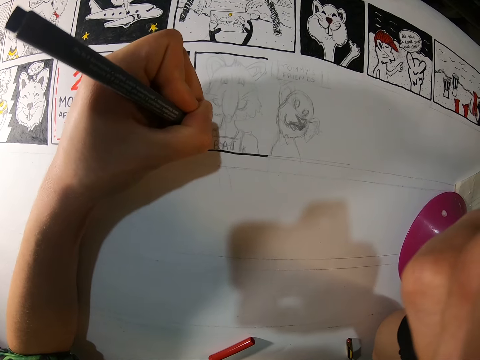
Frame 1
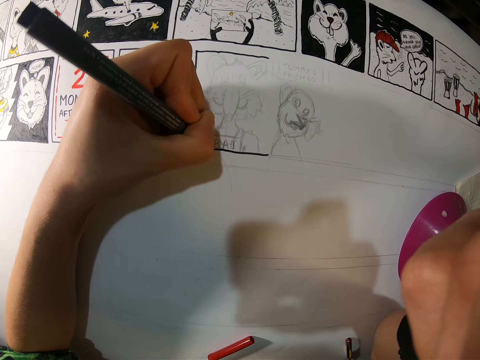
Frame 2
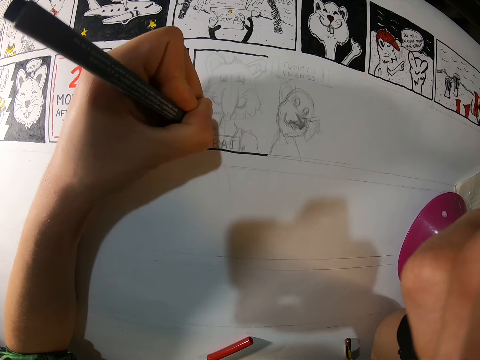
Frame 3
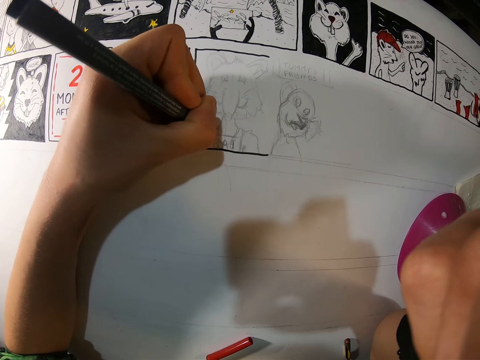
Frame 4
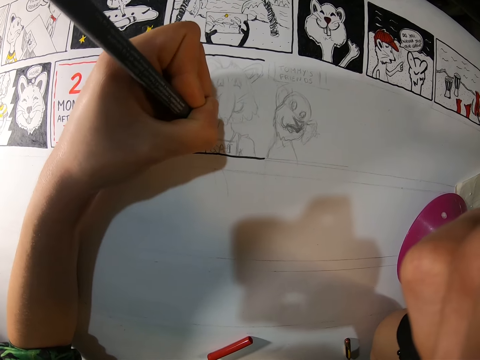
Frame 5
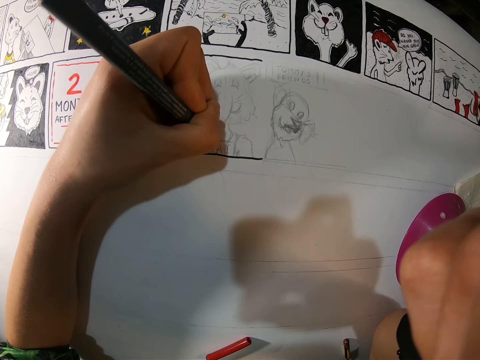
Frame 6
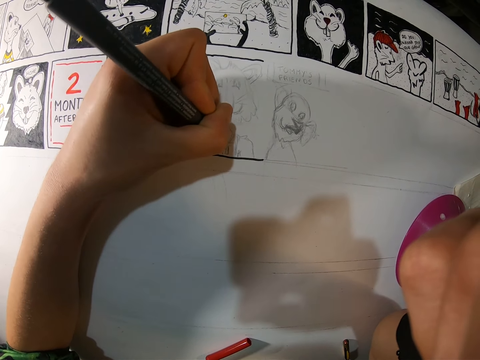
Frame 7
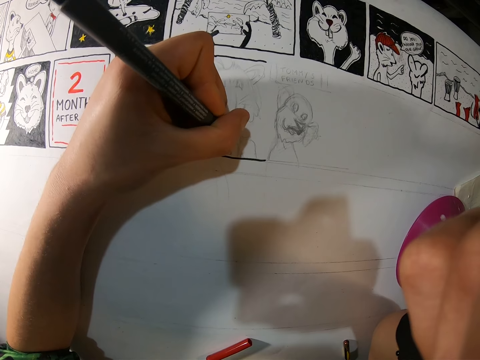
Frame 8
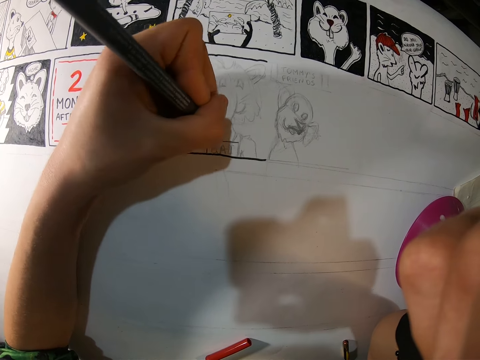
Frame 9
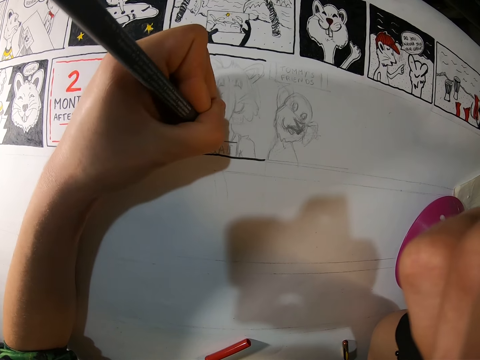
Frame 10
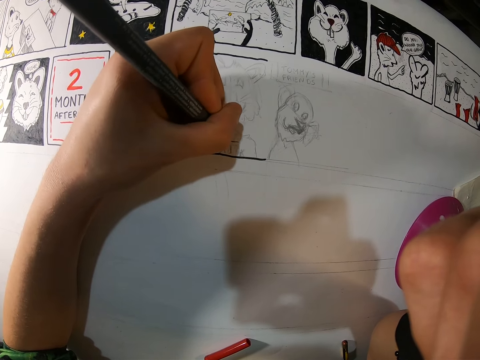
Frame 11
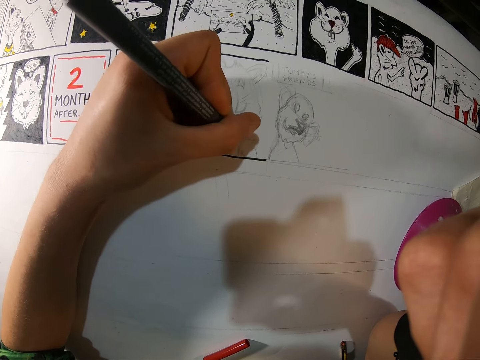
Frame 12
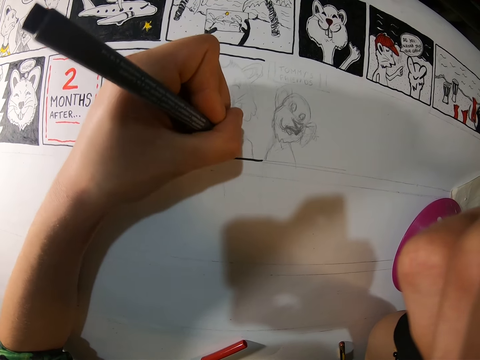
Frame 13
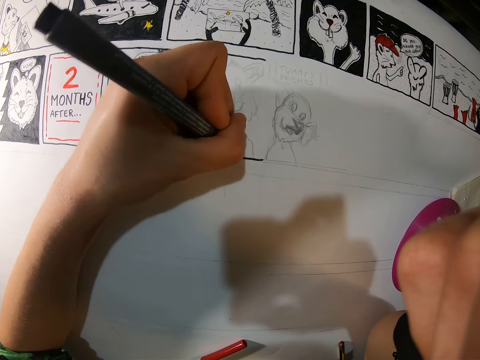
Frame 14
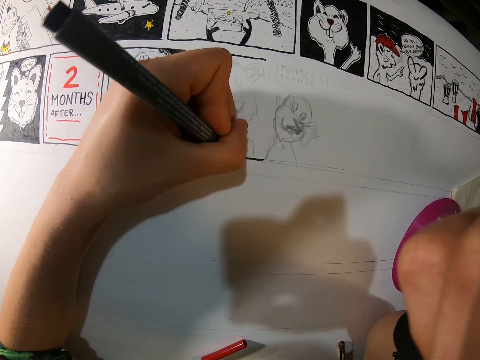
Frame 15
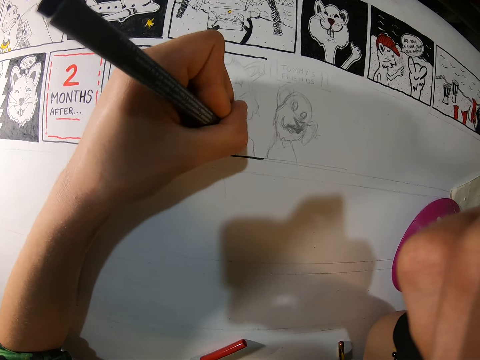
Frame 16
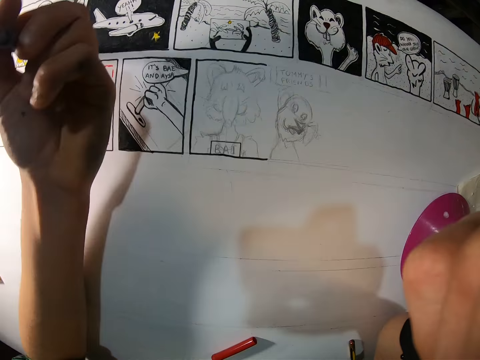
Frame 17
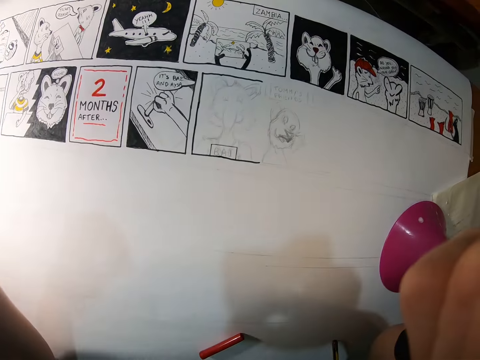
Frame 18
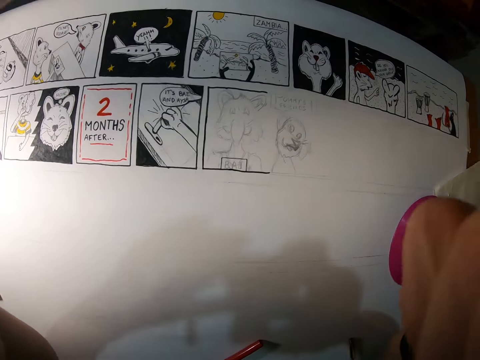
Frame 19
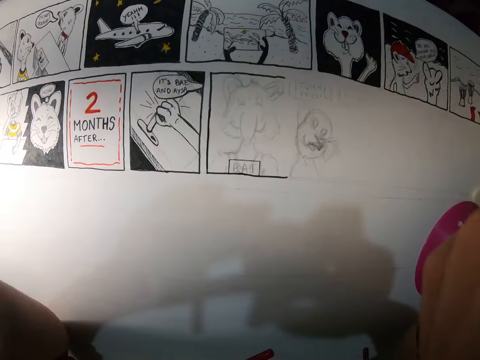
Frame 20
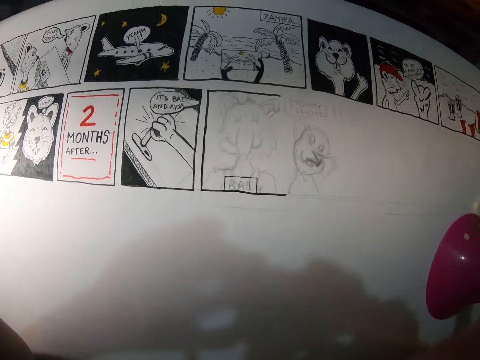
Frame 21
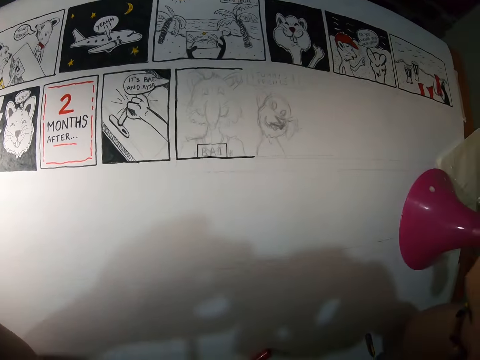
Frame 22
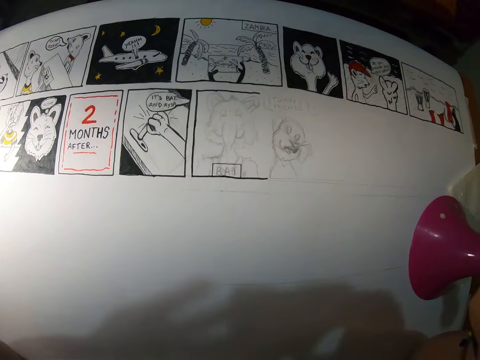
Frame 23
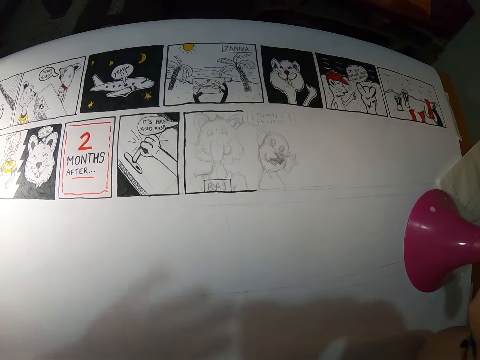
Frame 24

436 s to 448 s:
The camera wearer draws on the paper. She holds the black pen. She adjusts the camera on her head with her hands. She lifts the hands.

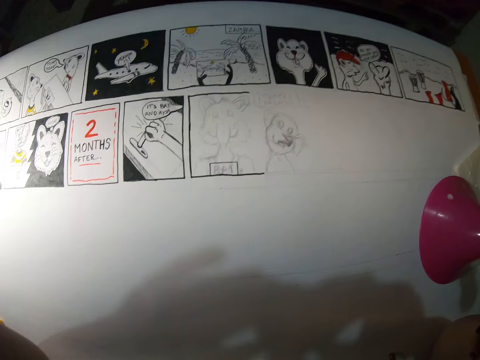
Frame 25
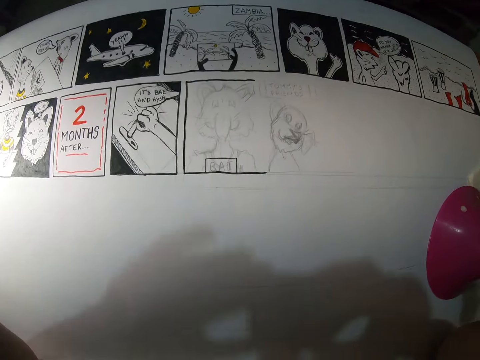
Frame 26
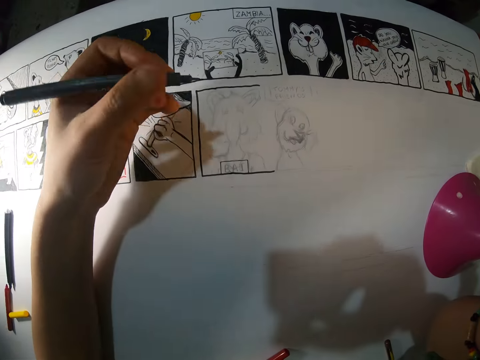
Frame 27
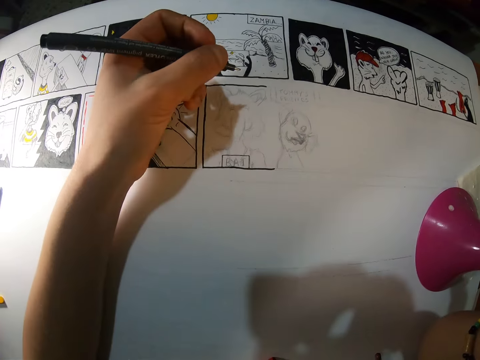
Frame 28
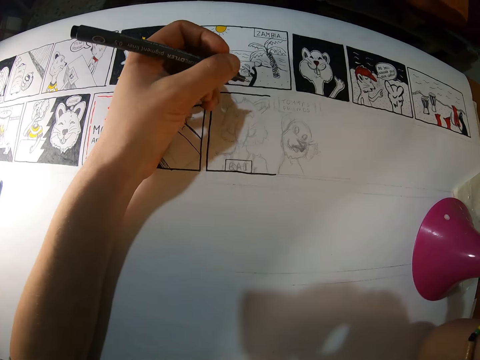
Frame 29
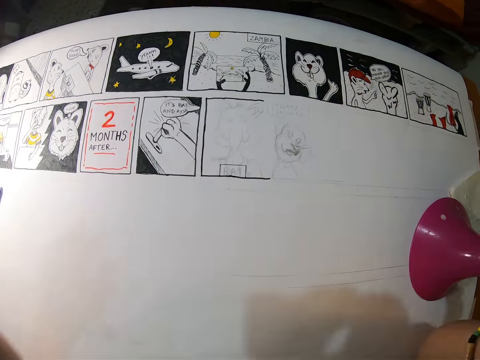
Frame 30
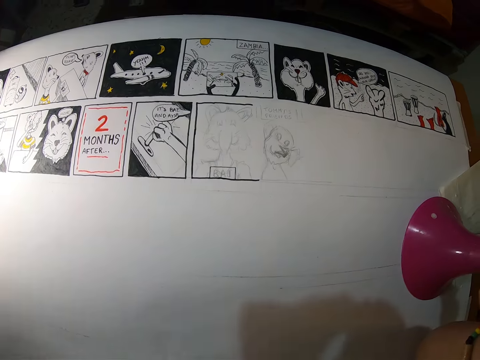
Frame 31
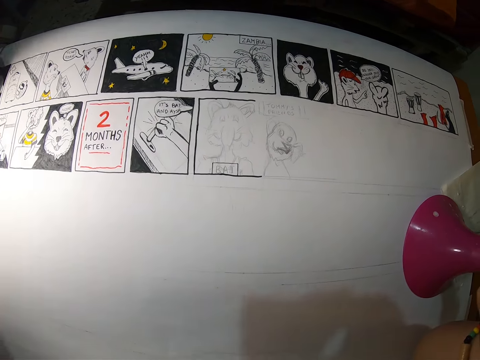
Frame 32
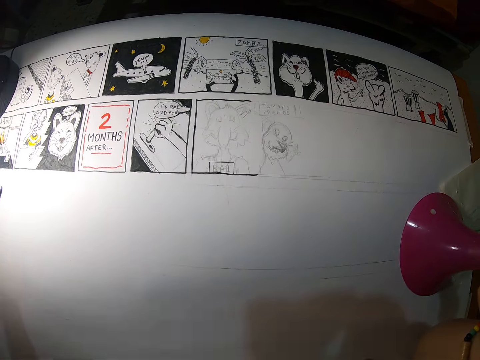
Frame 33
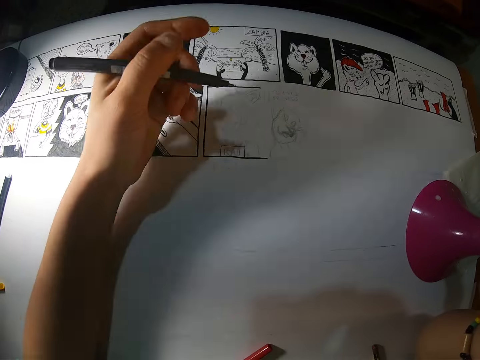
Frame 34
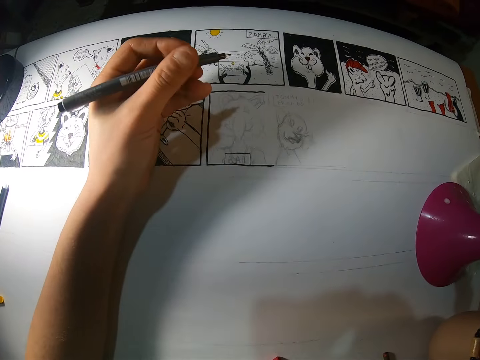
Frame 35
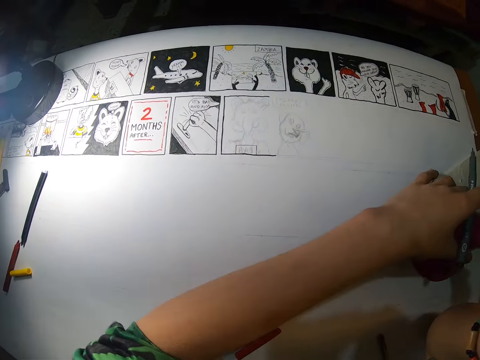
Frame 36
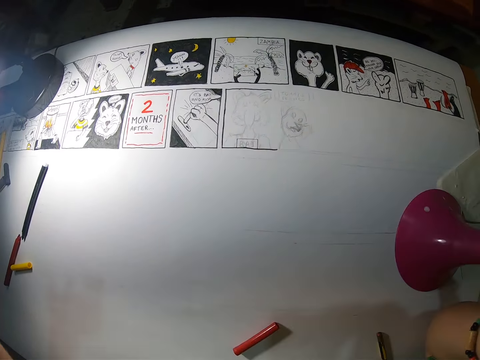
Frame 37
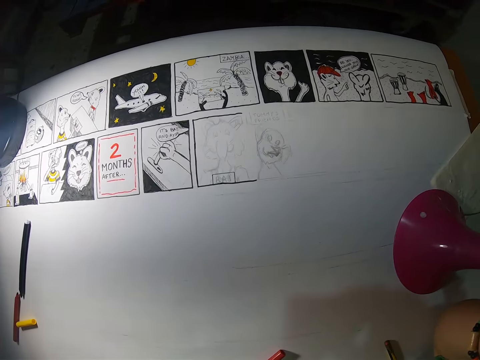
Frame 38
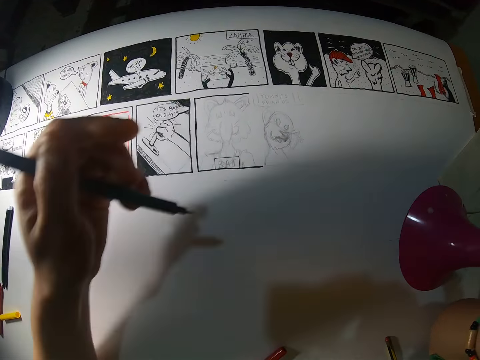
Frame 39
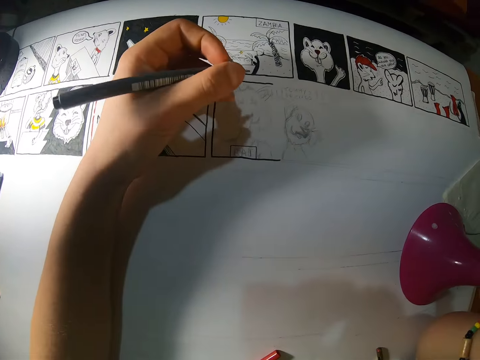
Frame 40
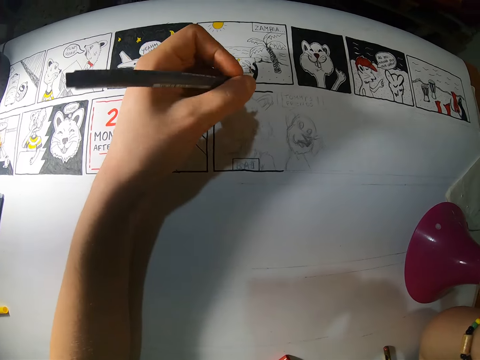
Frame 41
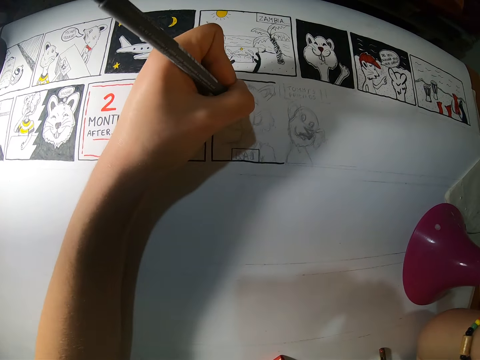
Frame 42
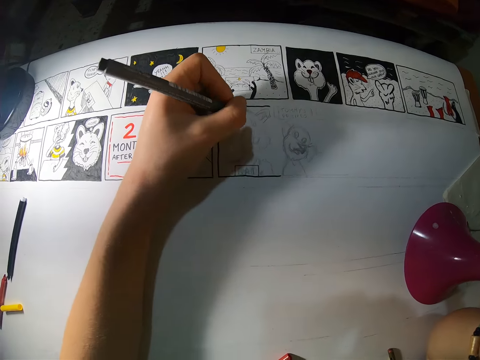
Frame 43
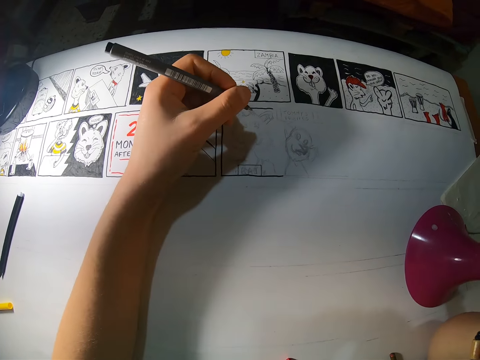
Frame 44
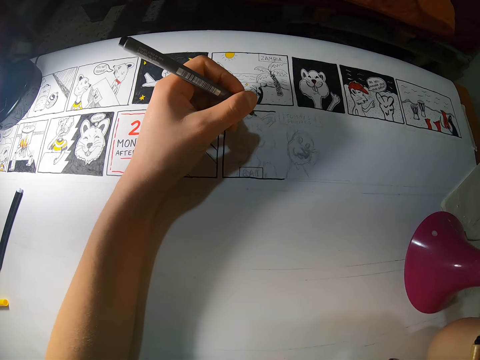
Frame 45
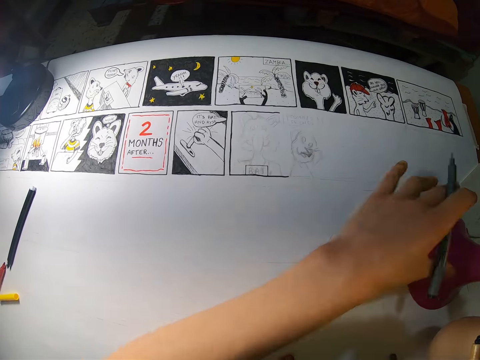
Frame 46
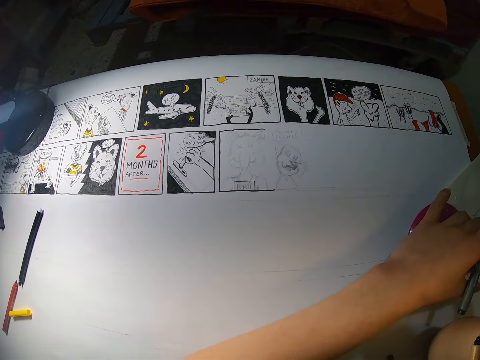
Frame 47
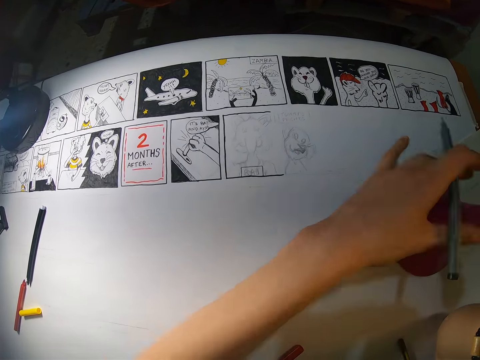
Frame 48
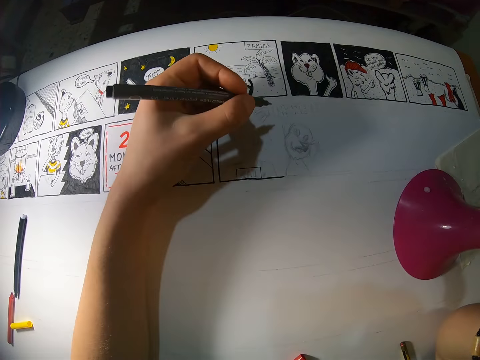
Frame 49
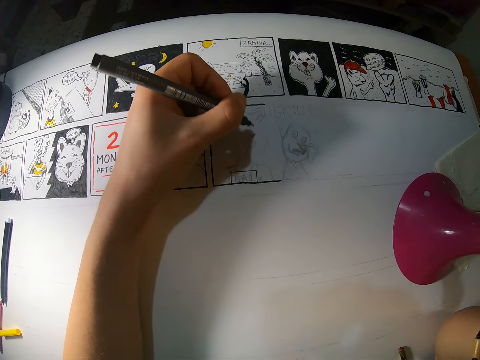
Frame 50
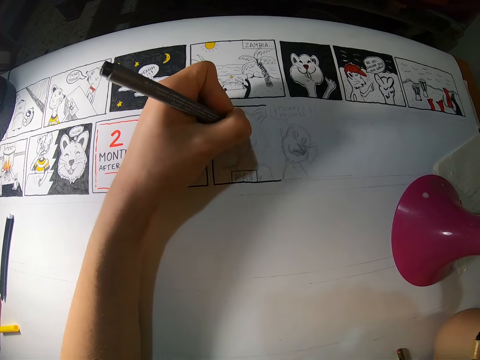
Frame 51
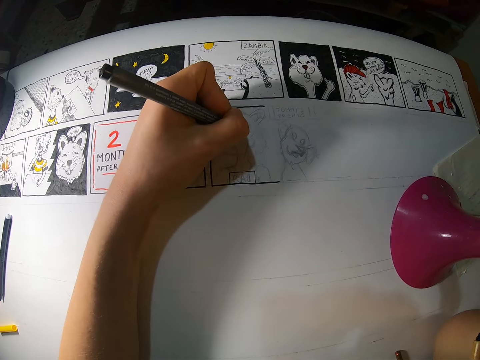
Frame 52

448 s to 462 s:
The camera wearer holds the black pen. She lifts the hand. She holds the black pen. She moves the lamp with her left hand. She touches the pink object. She lifts the hand. She places her left hand on the paper. She holds the black pen. She draws on the paper. She moves the lamp with her left hand. She touches the pink object. She holds the black pen. She draws cartoons on the paper with the pen in her left hand.
